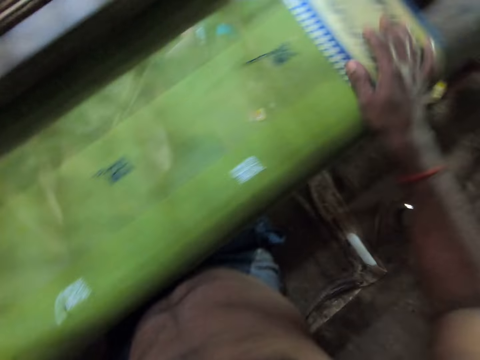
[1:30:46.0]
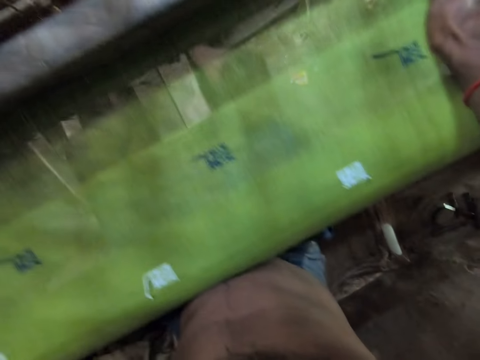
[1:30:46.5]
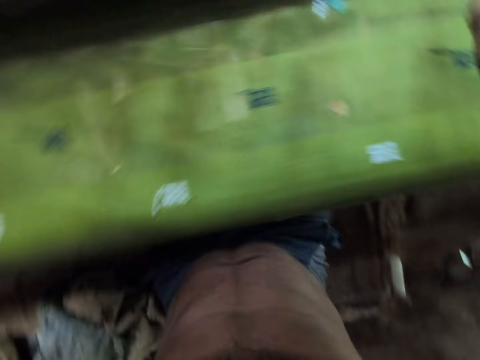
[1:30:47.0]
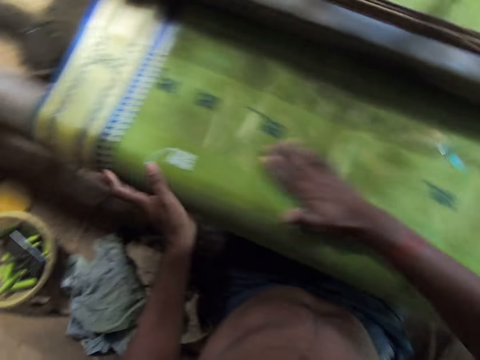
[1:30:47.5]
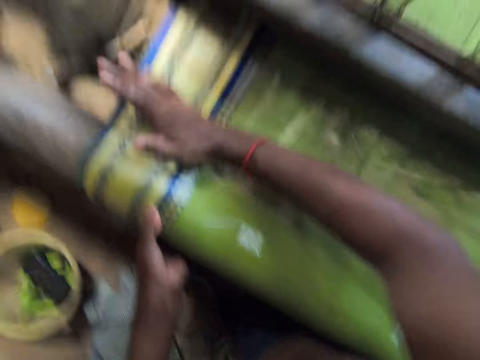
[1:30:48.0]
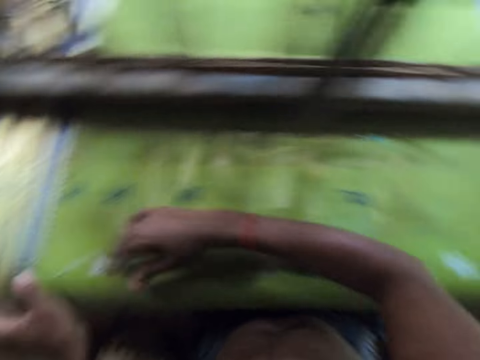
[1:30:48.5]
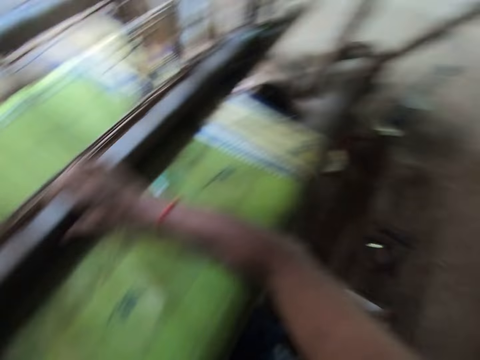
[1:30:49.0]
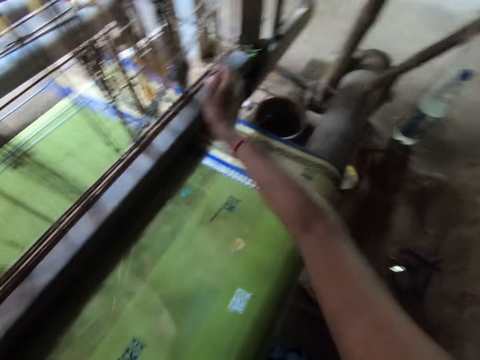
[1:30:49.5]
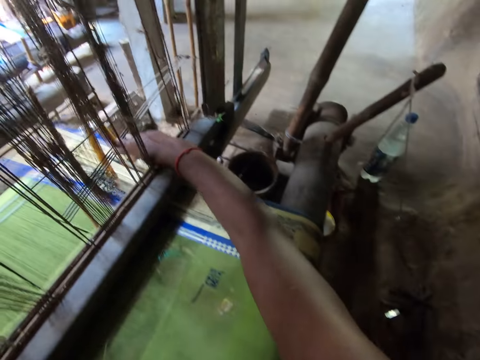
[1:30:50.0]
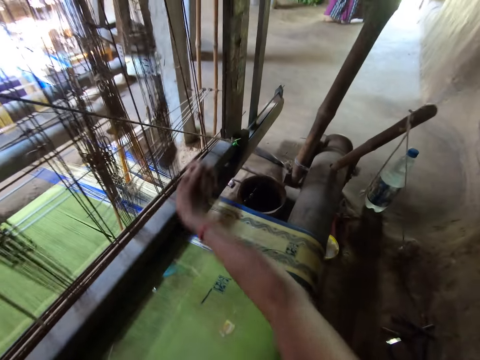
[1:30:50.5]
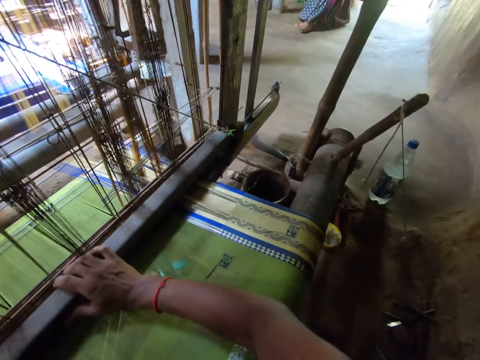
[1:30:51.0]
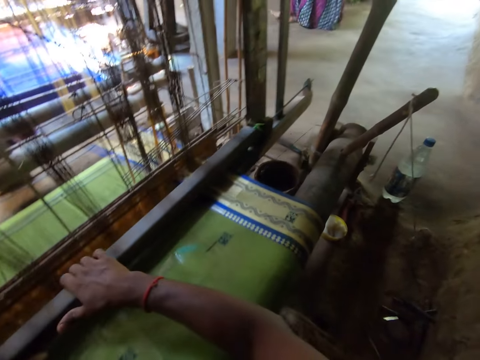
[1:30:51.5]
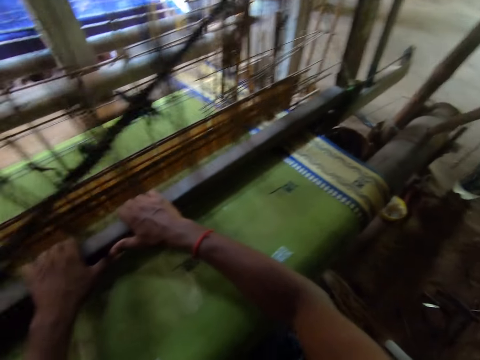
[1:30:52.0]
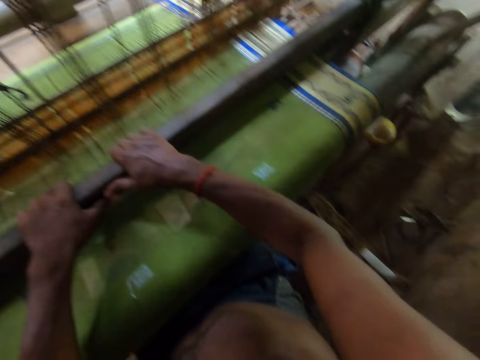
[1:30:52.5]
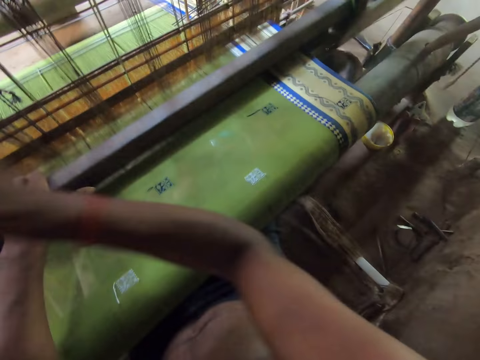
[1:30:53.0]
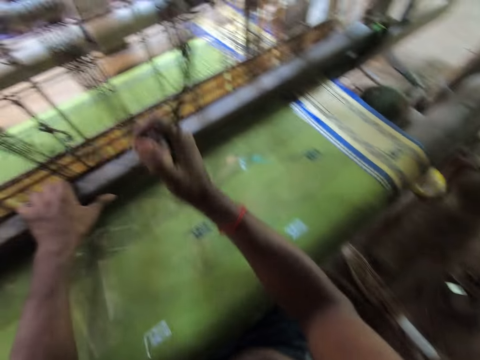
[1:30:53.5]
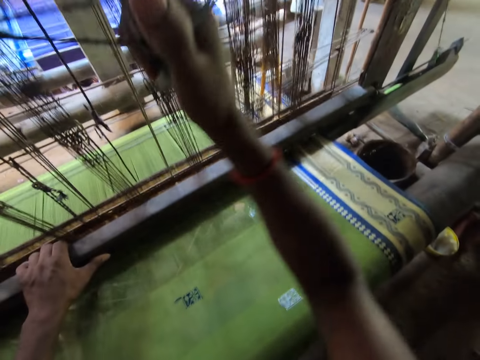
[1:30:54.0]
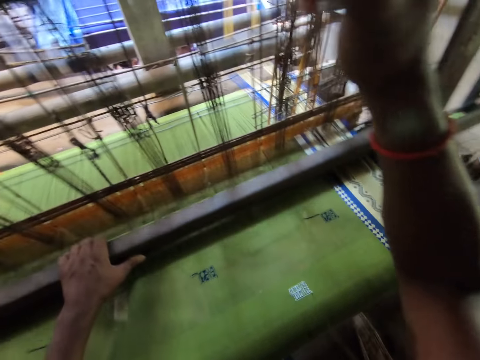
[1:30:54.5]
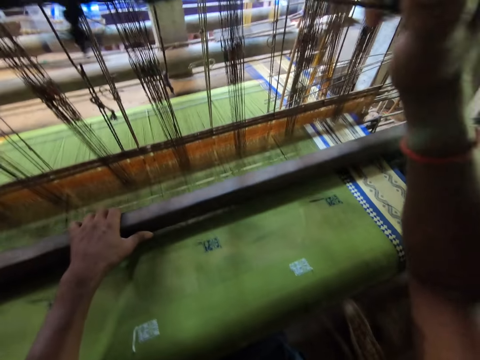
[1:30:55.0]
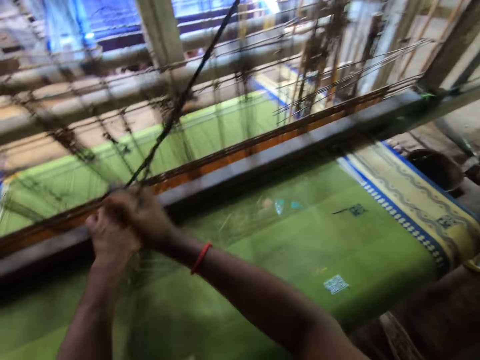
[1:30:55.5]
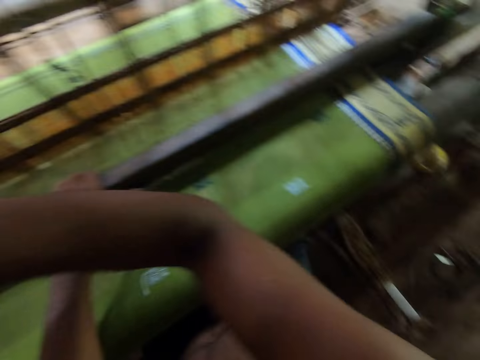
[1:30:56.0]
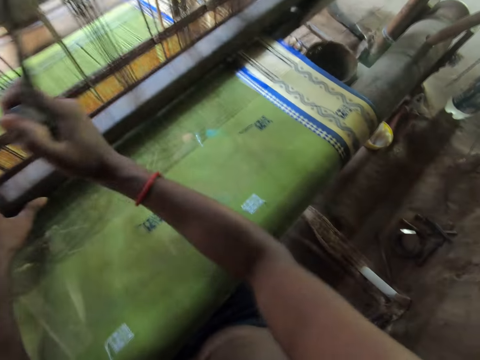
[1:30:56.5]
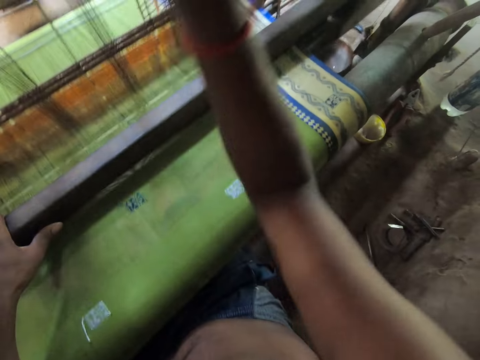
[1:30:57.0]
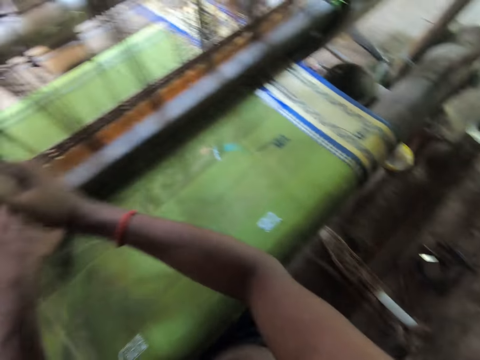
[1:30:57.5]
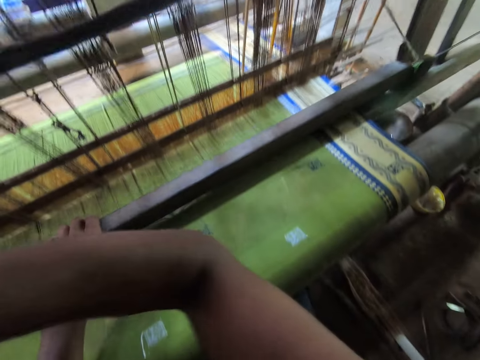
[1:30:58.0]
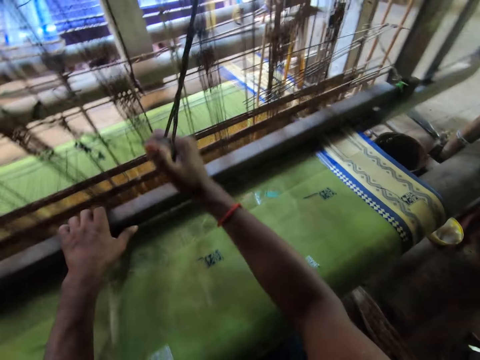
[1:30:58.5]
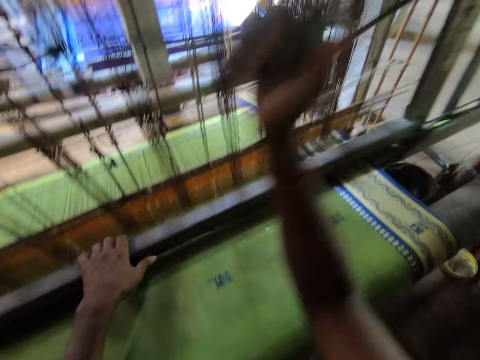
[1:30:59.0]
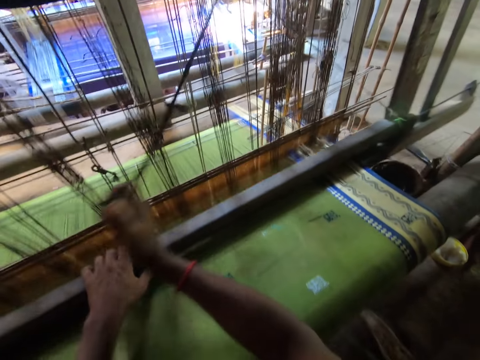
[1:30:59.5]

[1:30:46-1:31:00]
The camera wearer moves the right hand on the clothing. She holds the beam or metal bar on the loom machine with both hands. She adjusts the heddle on the loom machine with her right hand. She moves the metals with the right hand. She releases the hand from the metal. She swings the beam on the loom machine with both hands. She holds the metal bar with the right hand. She pulls the metal bar with both hands. She lifts the right hand. She pulls the pulley on the loom machine with her right hand. She pulls the thread up and down with the right hand. She weaves the fabric in the loom machine. She pulls the metal bar with the left hand.
